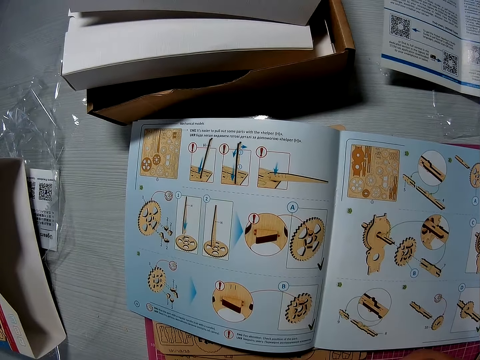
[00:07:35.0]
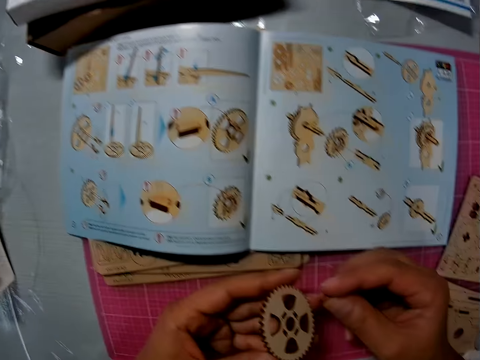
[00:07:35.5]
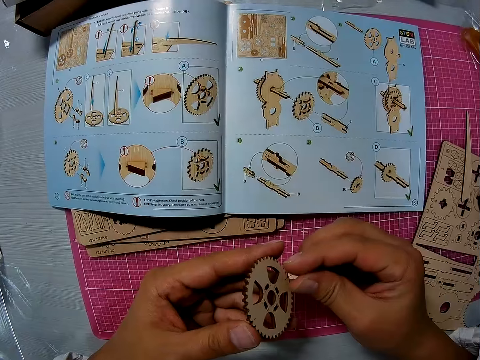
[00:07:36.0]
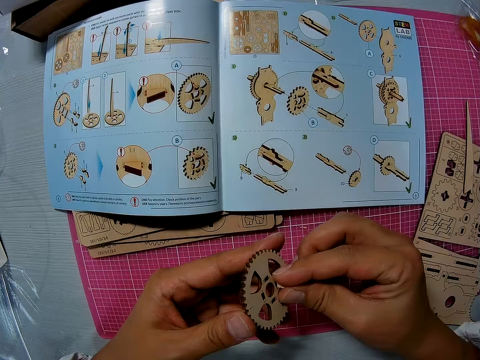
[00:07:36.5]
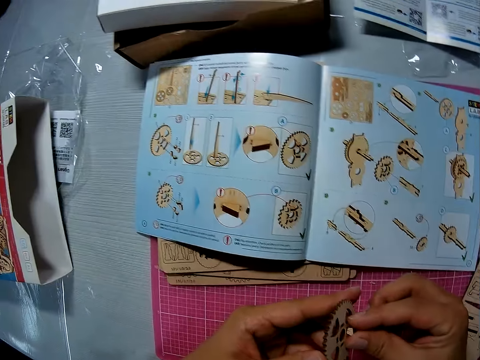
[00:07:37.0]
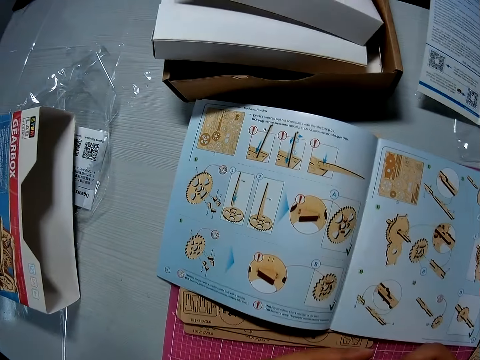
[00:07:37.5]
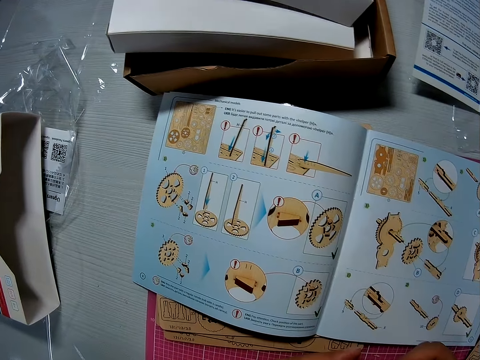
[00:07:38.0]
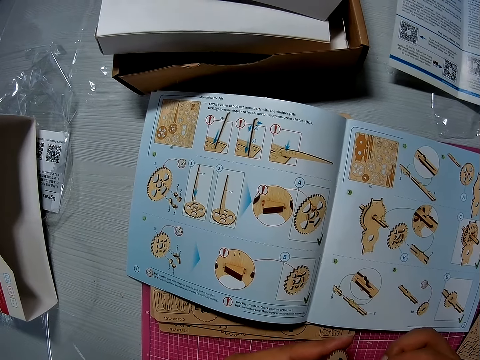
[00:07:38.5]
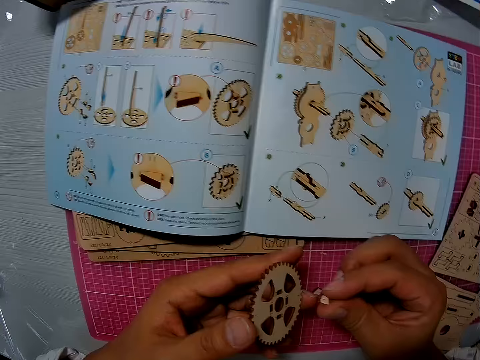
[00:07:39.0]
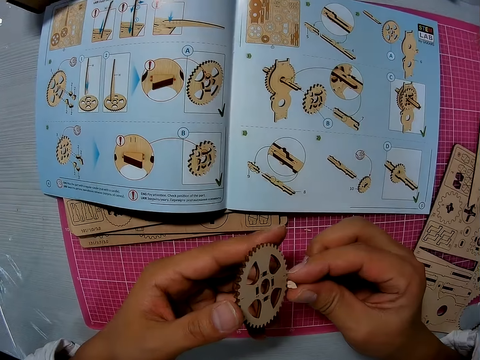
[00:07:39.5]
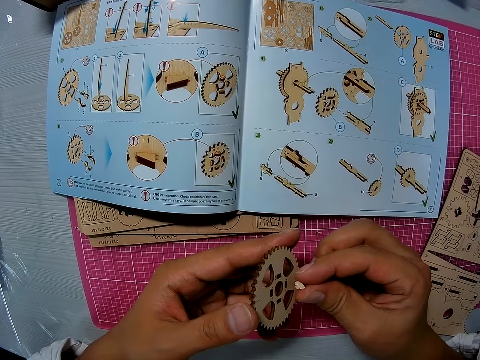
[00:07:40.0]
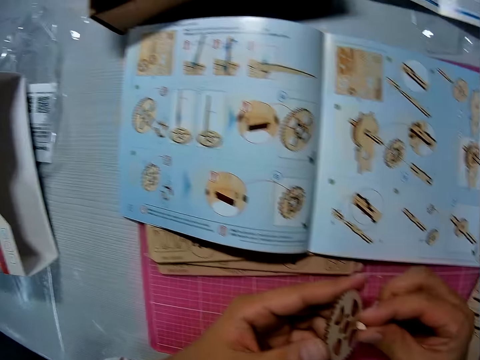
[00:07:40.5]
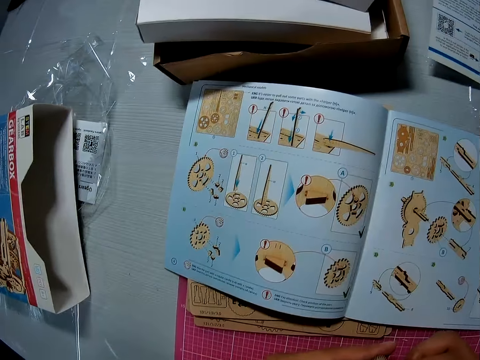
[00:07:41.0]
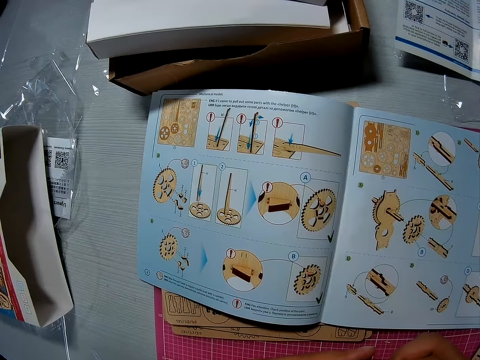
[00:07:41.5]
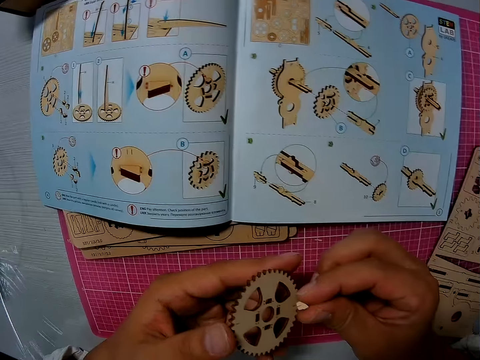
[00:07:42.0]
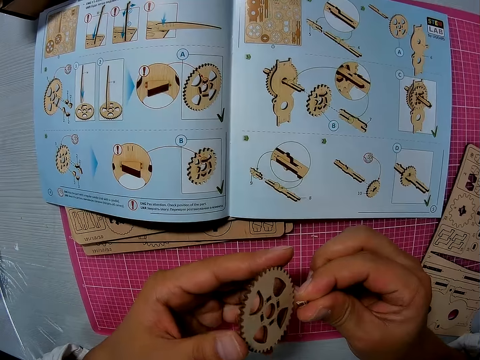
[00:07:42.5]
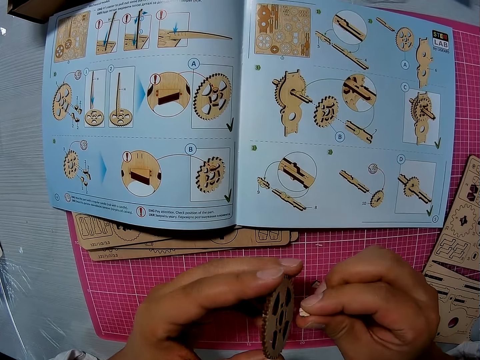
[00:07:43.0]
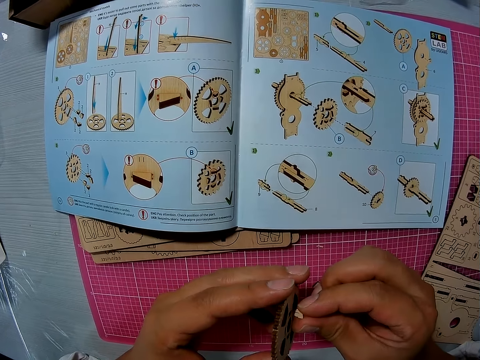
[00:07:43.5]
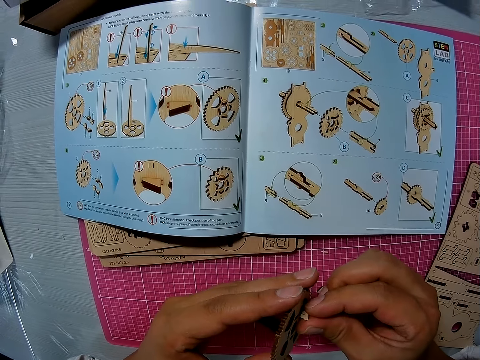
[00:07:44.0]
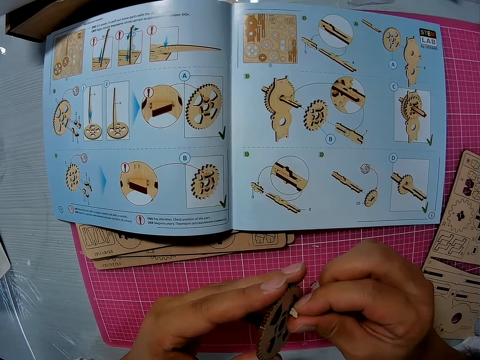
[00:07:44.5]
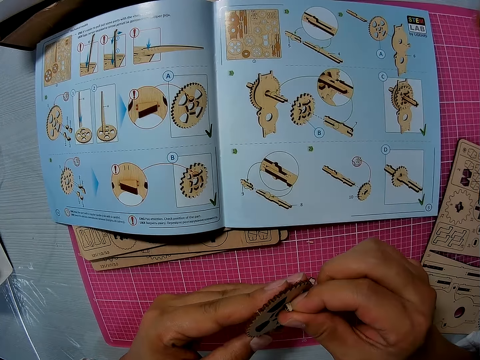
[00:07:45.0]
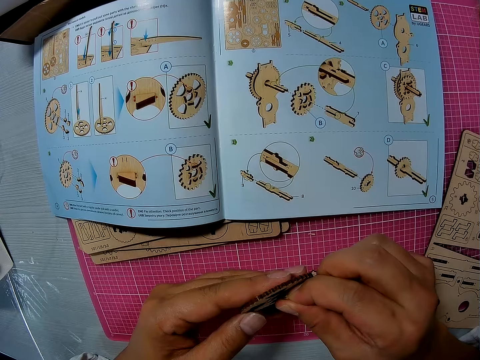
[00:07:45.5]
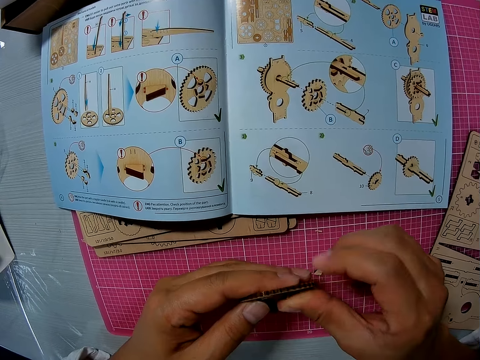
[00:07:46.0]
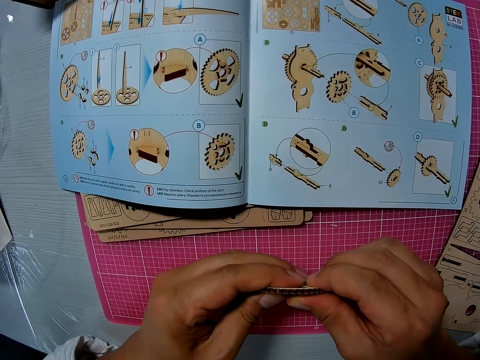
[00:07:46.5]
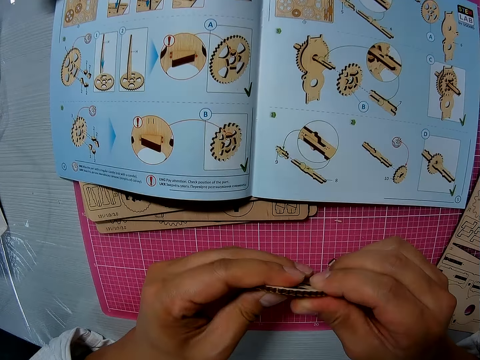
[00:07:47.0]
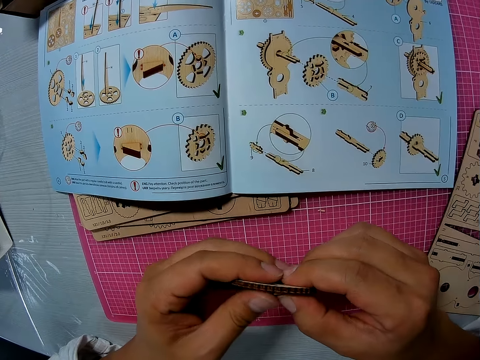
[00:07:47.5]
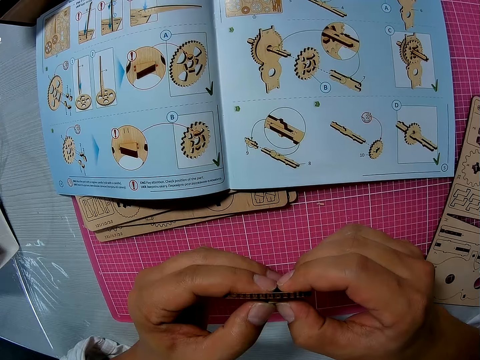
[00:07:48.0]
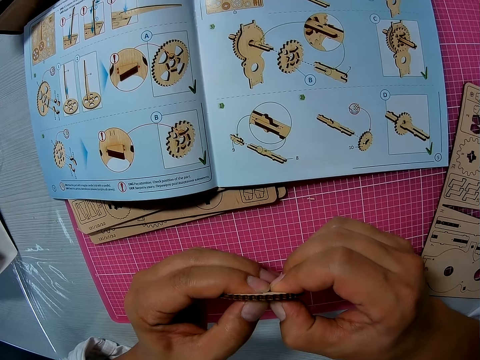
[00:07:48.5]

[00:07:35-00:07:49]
The camera wearer holds the wood gear model. They join puzzle pieces together. They hold the wooden piece against the wood gear model. They look at the book. They look at the wood gear model. They hold the wooden piece. They look at the book. They look at the wood gear model. They turn the wood gear model. They press the wooden piece against the wood gear model.

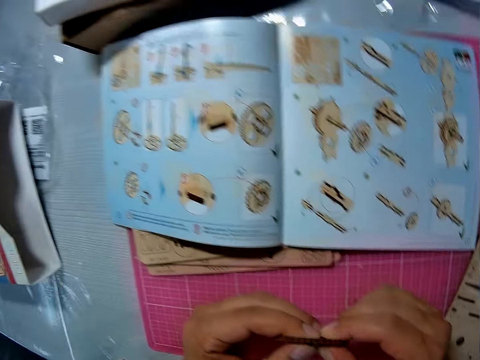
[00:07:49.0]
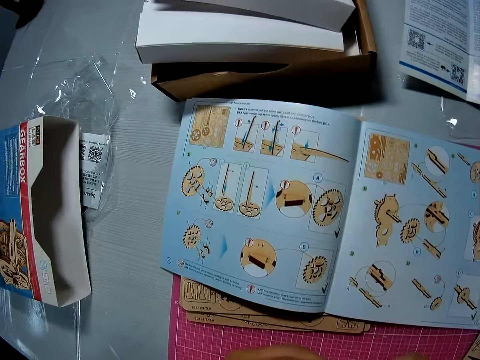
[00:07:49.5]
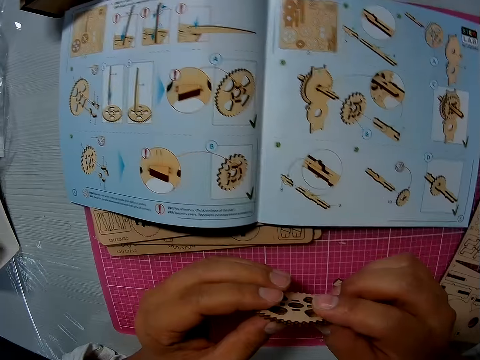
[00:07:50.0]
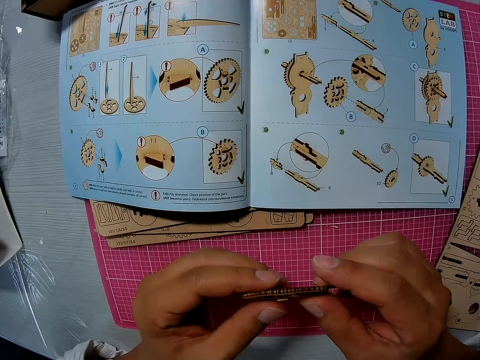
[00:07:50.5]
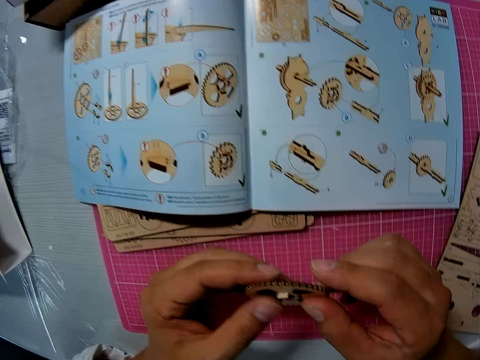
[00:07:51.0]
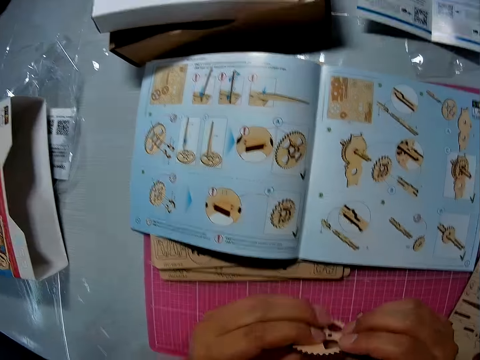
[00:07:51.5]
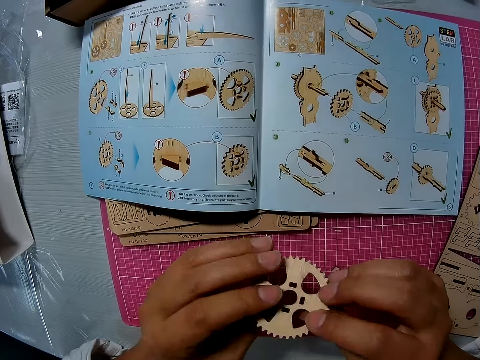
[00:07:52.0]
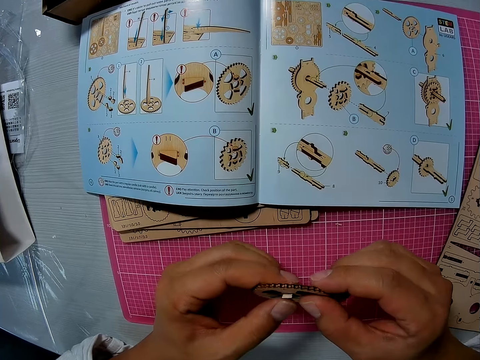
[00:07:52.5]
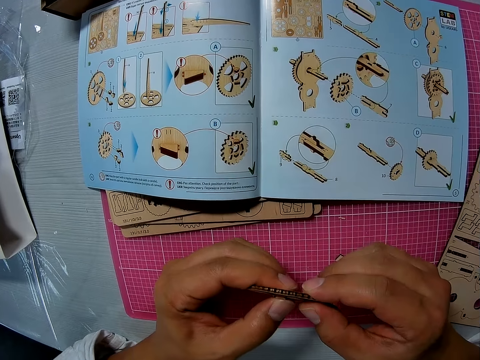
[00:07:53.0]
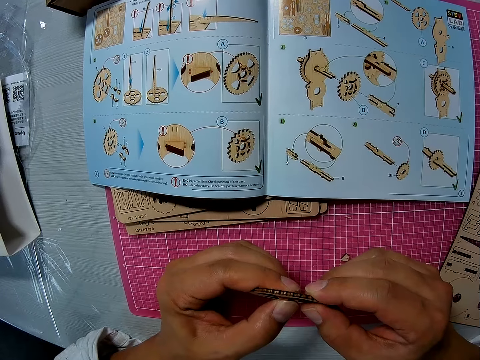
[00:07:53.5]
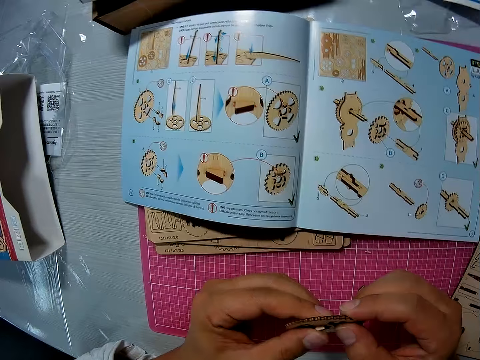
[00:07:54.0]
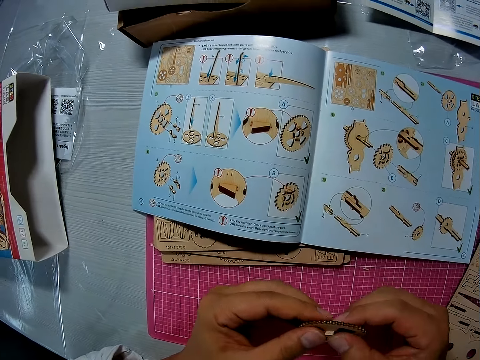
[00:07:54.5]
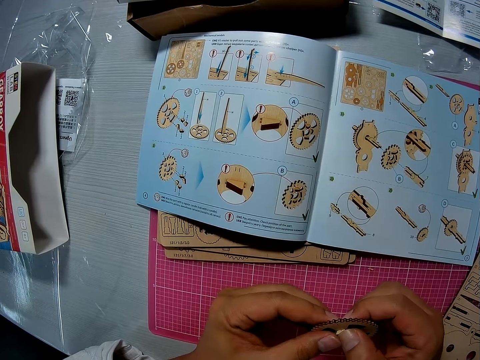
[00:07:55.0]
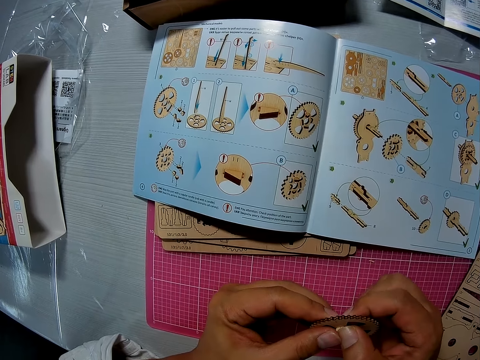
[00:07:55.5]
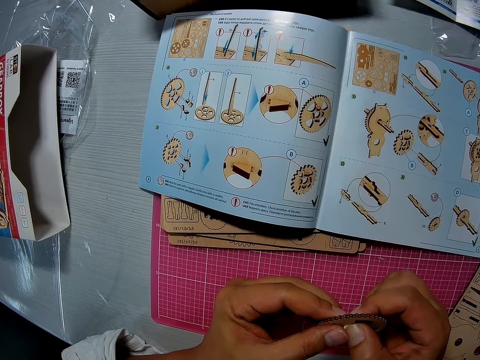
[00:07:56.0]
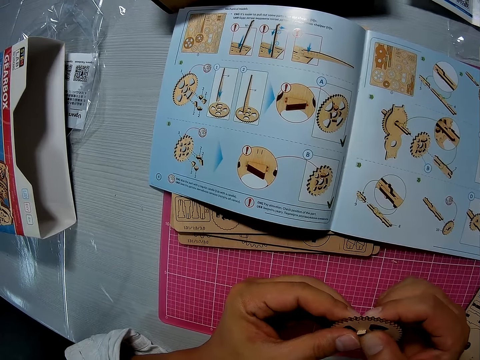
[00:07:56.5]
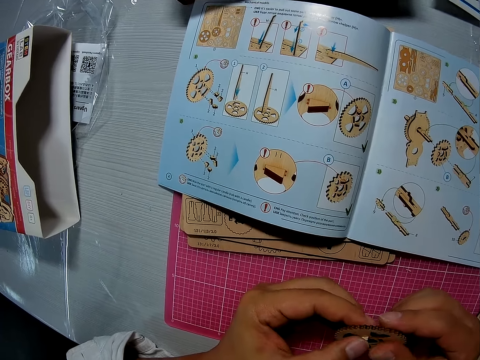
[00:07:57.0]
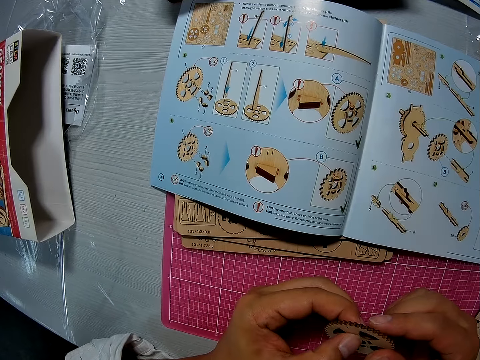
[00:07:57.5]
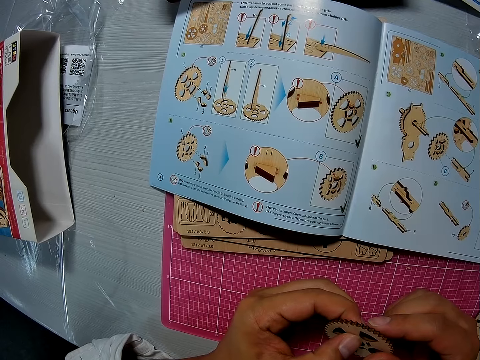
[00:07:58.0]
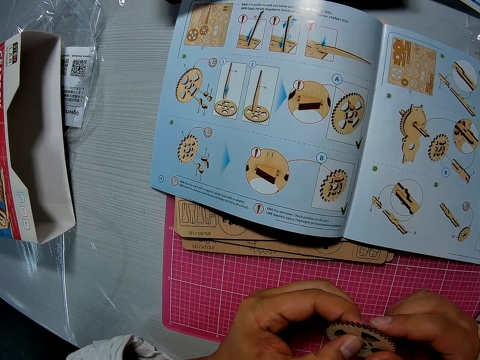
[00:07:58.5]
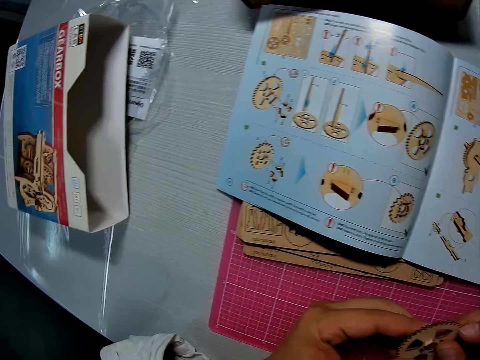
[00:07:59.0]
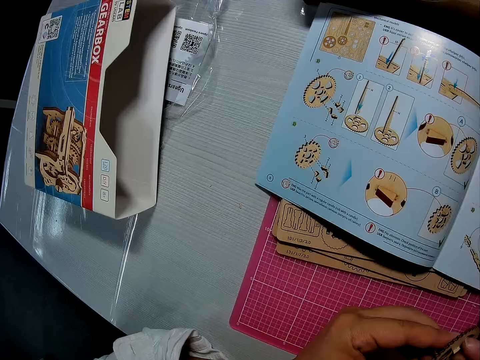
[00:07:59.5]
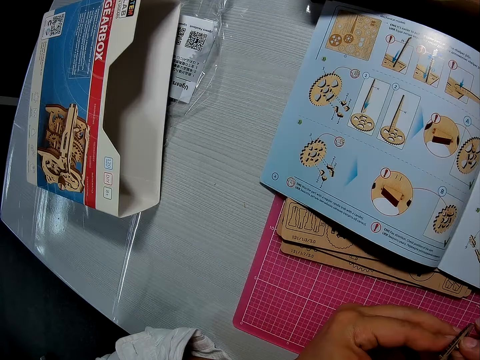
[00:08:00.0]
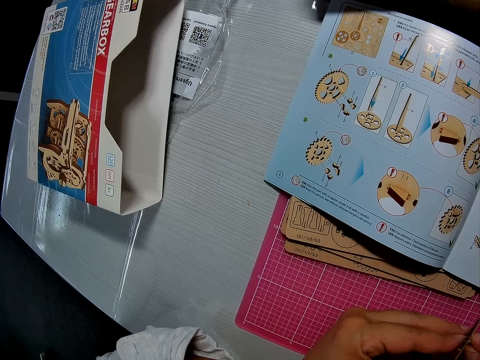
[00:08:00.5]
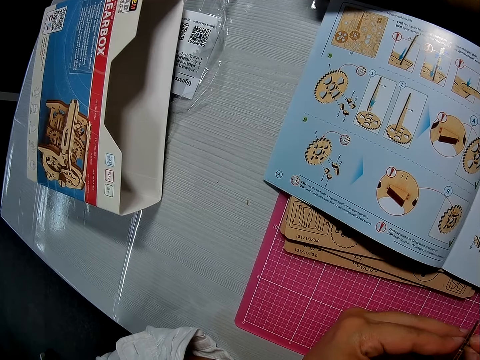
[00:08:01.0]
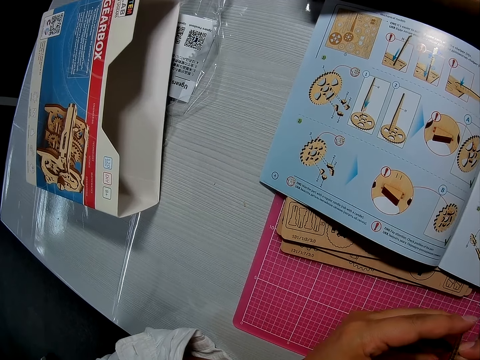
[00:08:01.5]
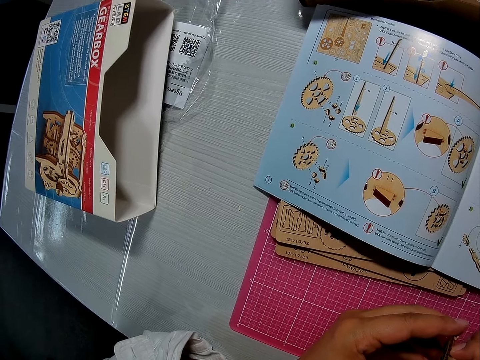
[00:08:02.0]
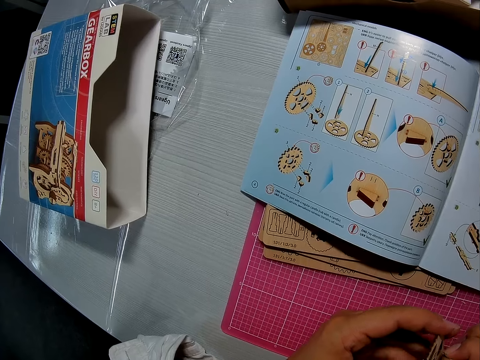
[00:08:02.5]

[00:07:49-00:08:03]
The camera wearer looks at the book. They look at the wood gear model. They look at the book. They look at the wood gear model. They turn the wood gear model to the other side. They press the wooden piece against the wood gear model. They look at the book.
